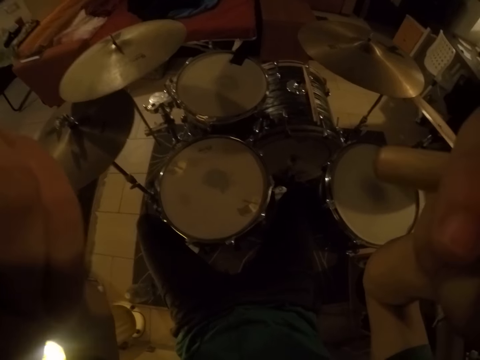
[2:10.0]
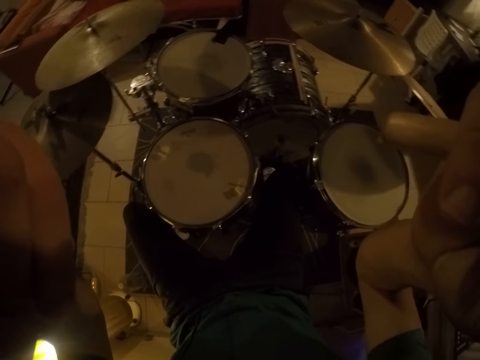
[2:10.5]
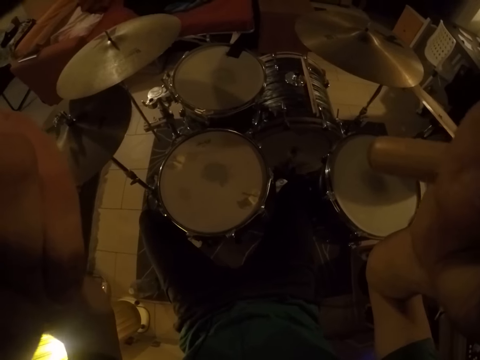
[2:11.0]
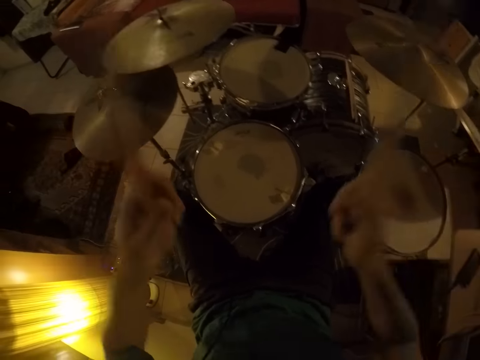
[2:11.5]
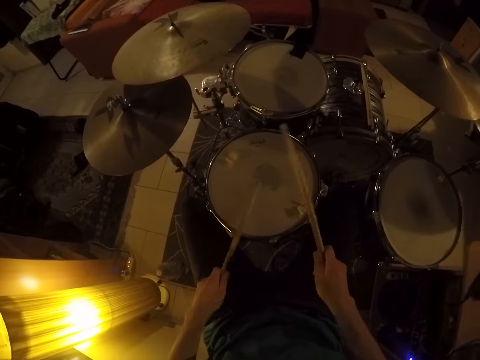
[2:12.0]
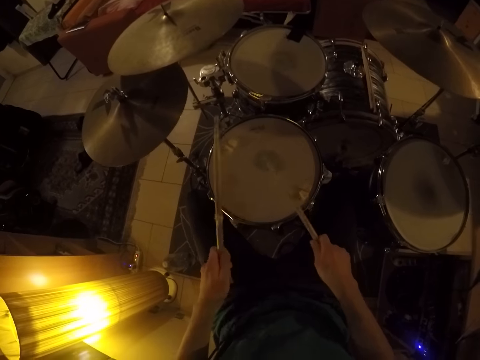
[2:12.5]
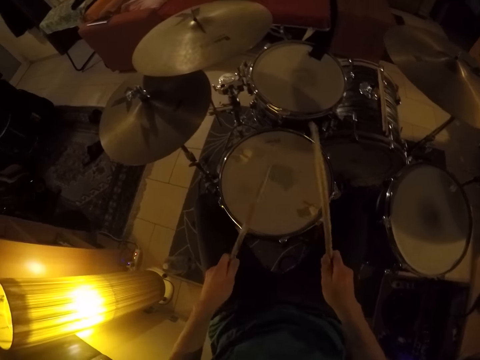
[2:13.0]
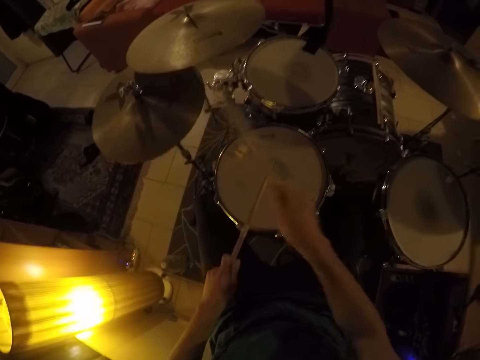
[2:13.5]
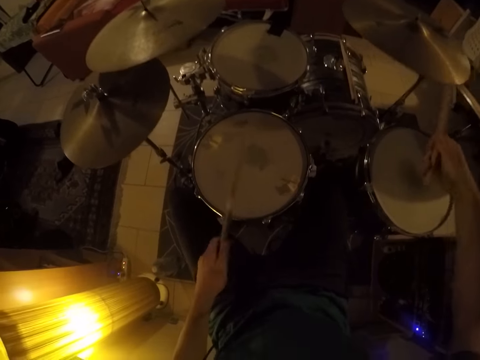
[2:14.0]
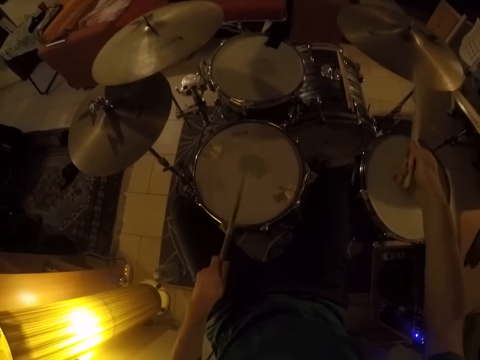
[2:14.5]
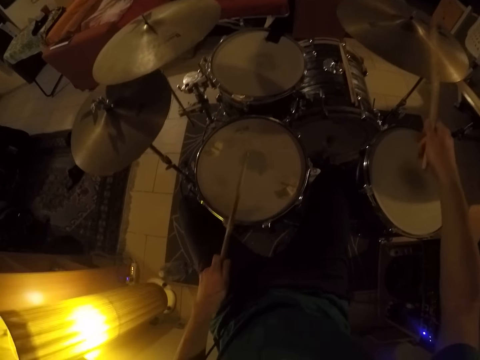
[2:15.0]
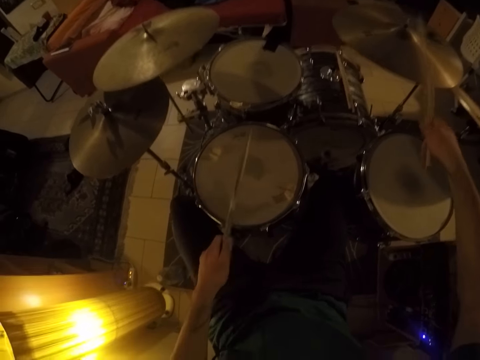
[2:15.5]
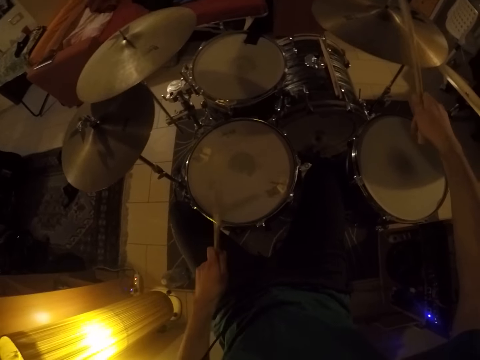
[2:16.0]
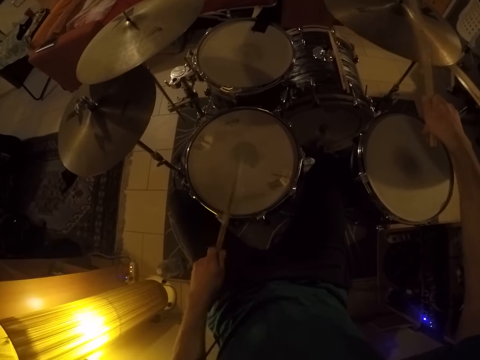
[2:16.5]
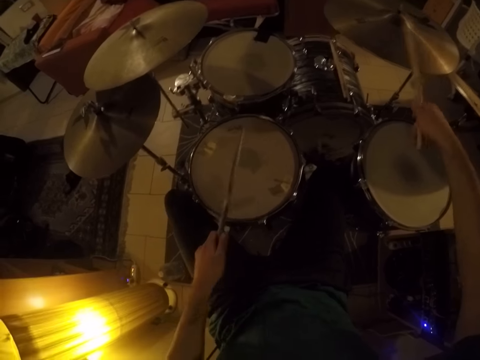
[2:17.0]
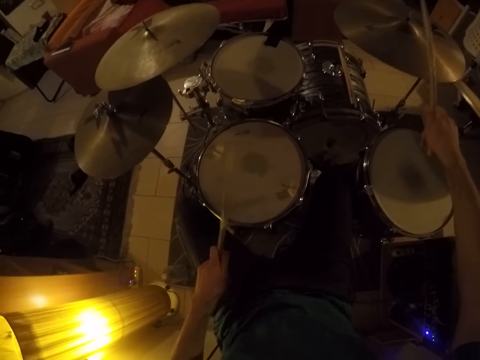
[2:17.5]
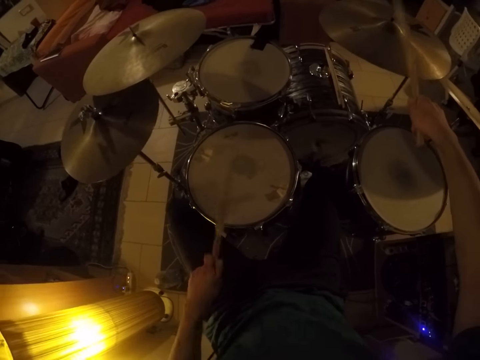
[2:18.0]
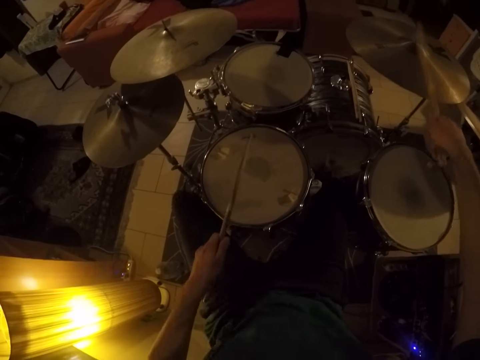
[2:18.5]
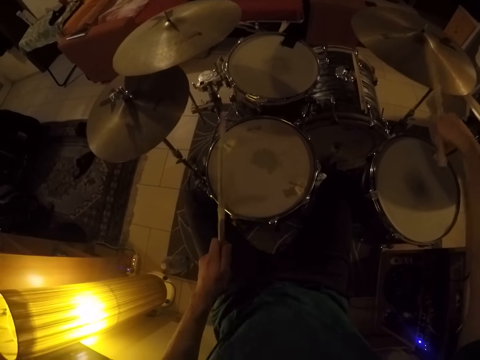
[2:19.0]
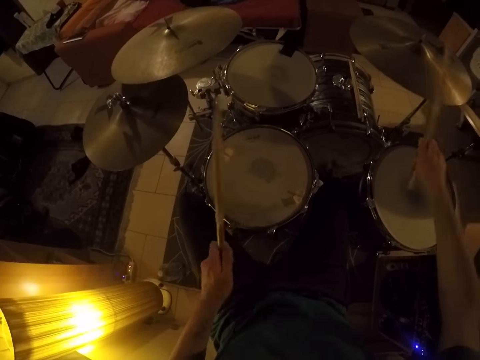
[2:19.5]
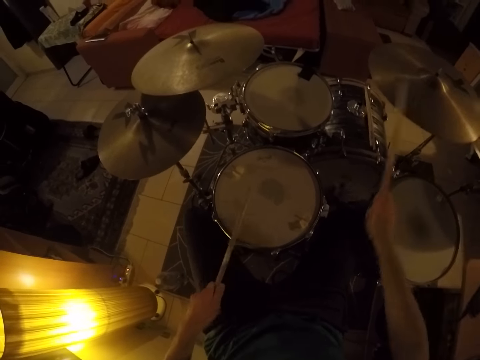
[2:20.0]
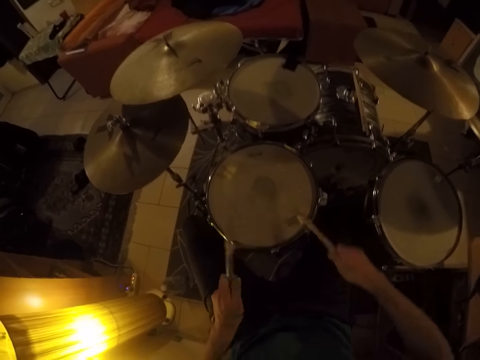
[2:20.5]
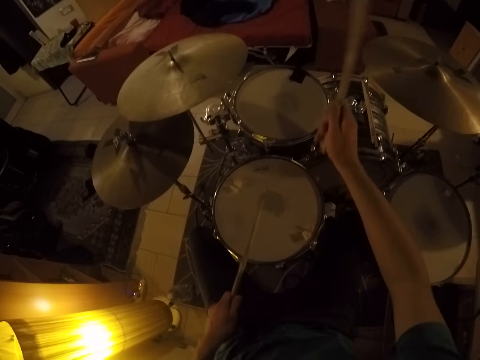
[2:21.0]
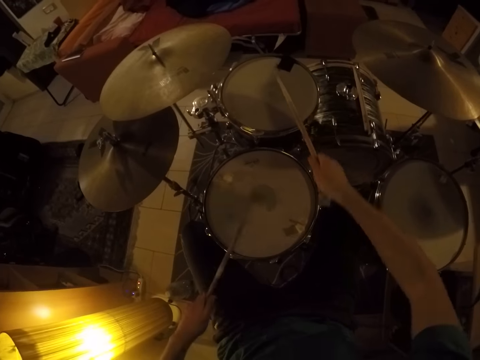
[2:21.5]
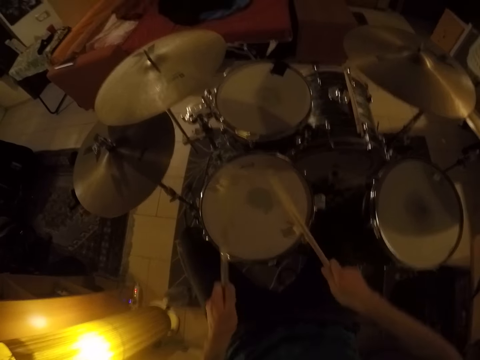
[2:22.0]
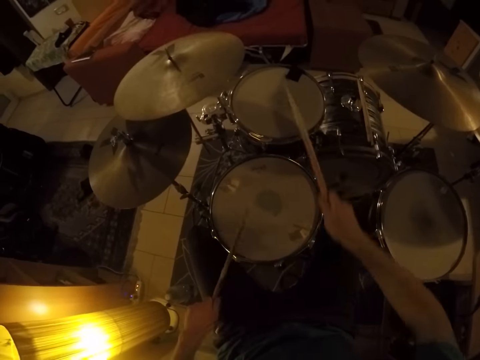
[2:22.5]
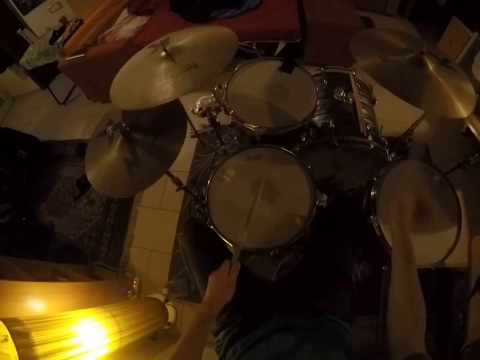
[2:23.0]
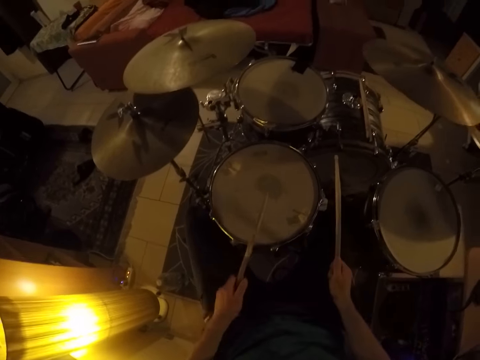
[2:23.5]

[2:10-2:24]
The camera wearer plays the drum set with the drum sticks in his left hand. He beats the drum set repeatedly.

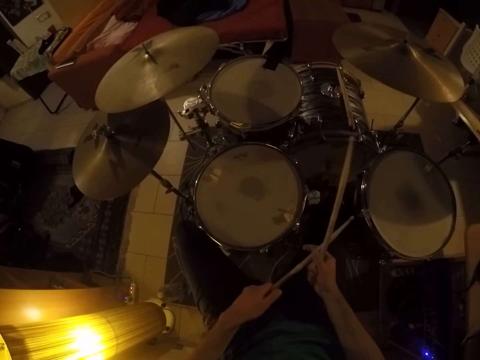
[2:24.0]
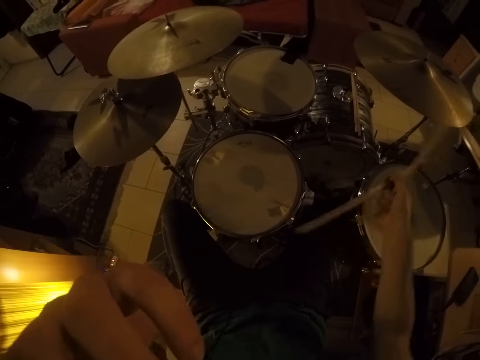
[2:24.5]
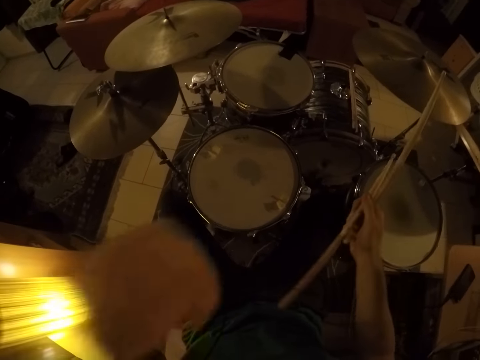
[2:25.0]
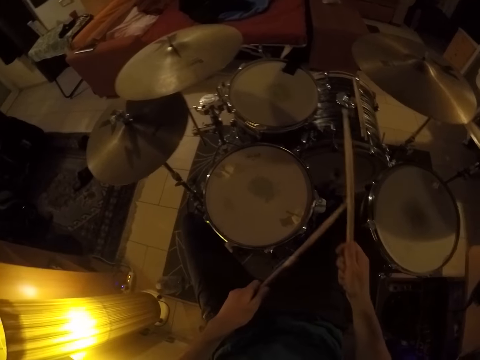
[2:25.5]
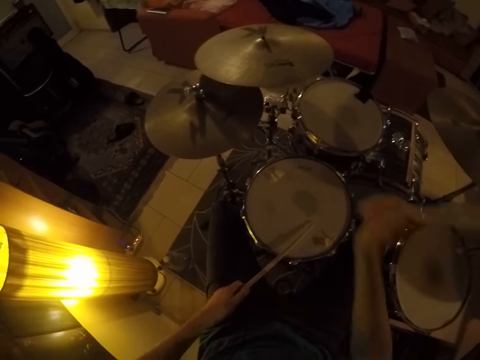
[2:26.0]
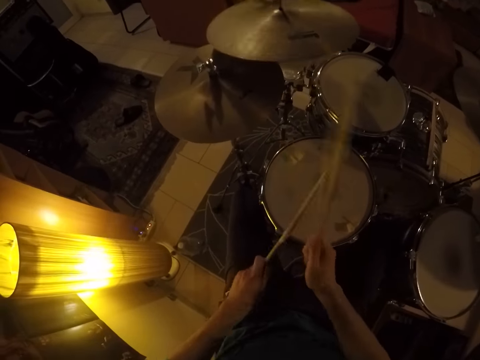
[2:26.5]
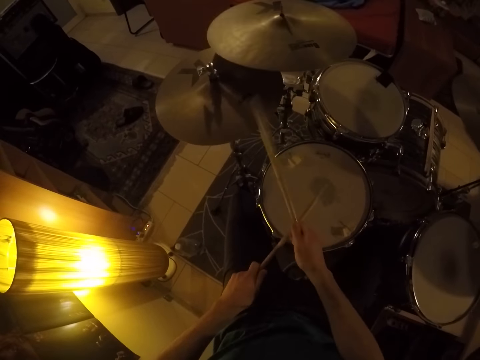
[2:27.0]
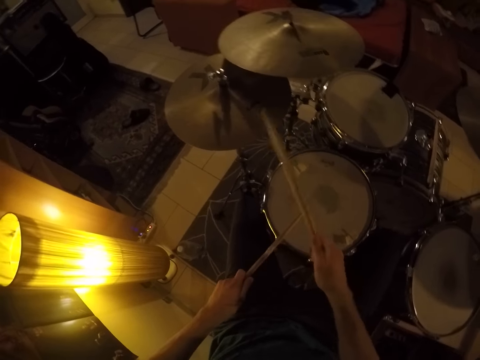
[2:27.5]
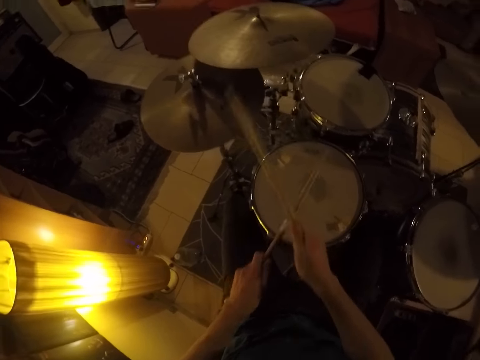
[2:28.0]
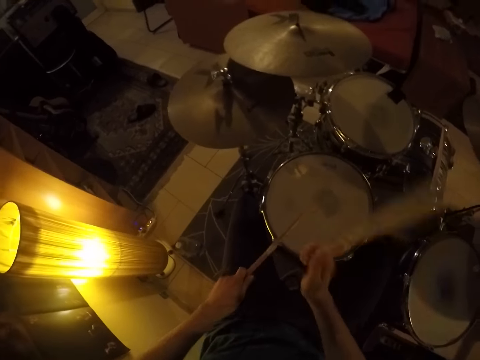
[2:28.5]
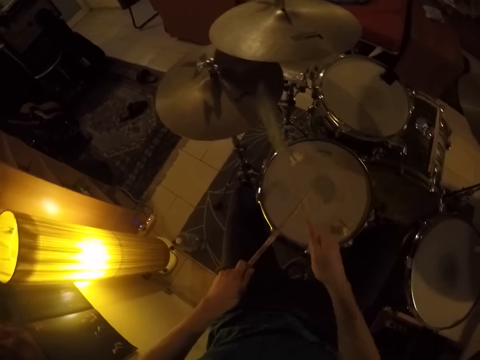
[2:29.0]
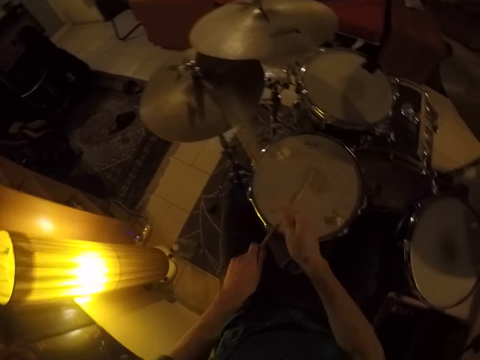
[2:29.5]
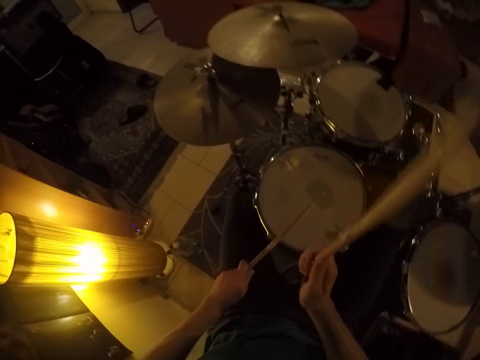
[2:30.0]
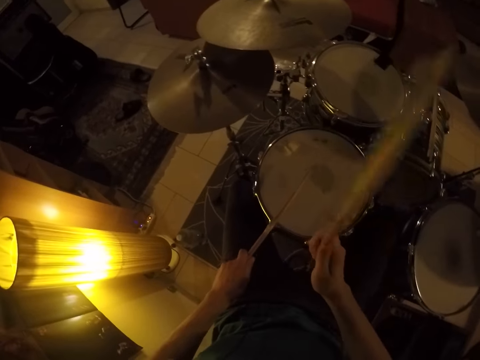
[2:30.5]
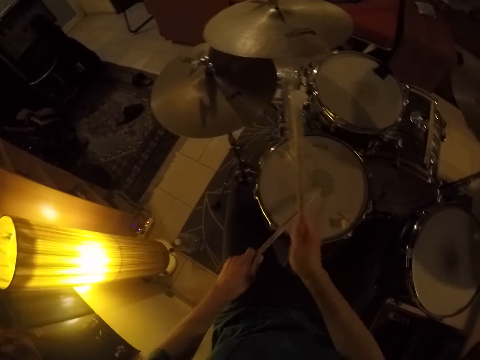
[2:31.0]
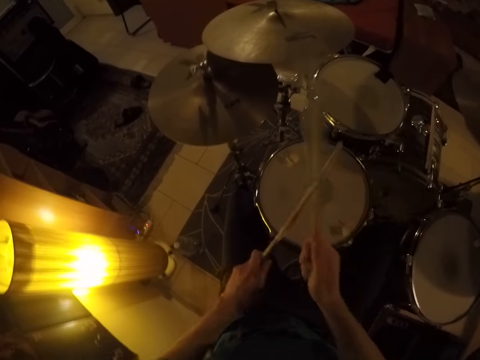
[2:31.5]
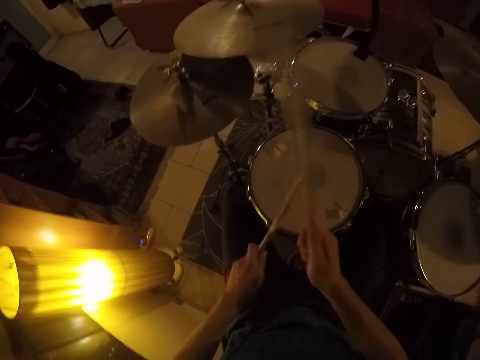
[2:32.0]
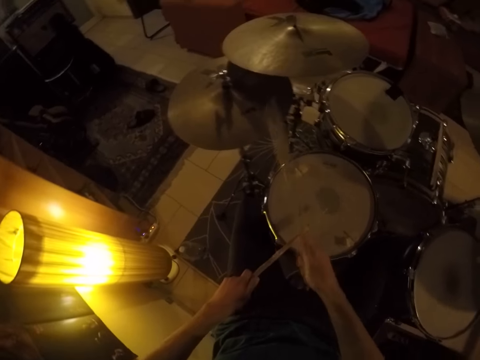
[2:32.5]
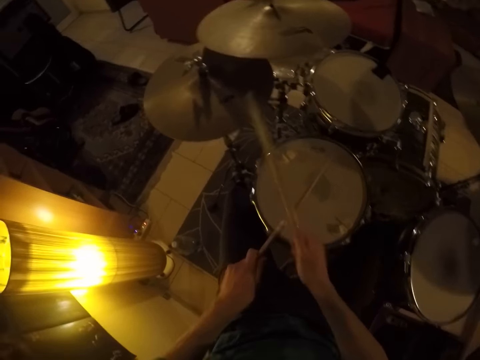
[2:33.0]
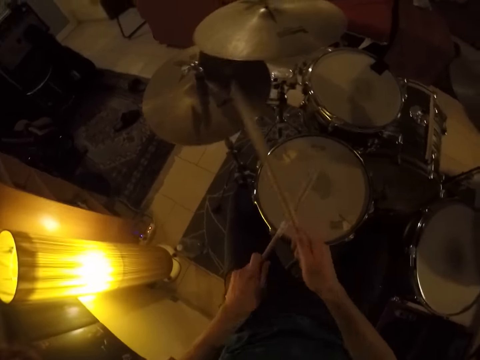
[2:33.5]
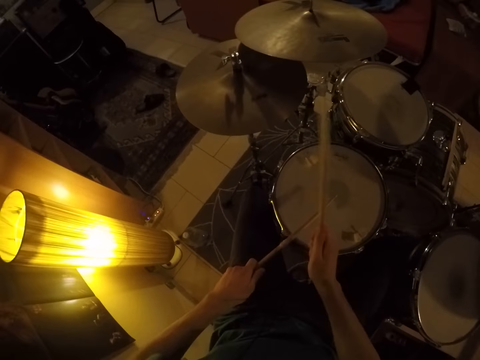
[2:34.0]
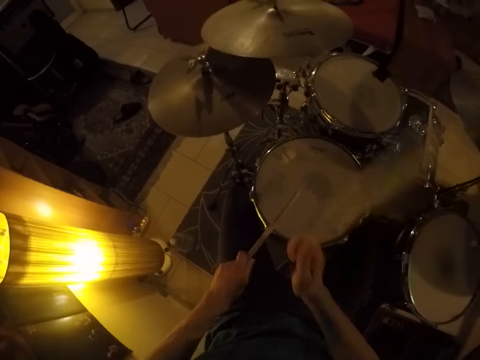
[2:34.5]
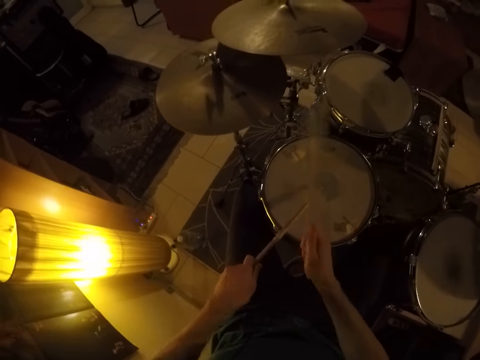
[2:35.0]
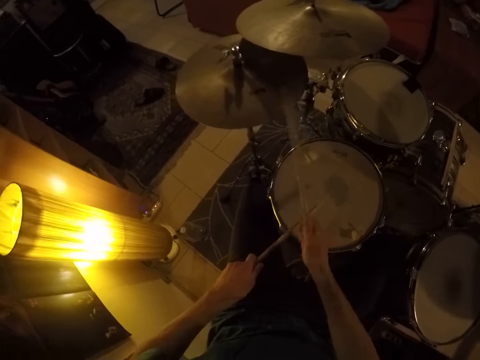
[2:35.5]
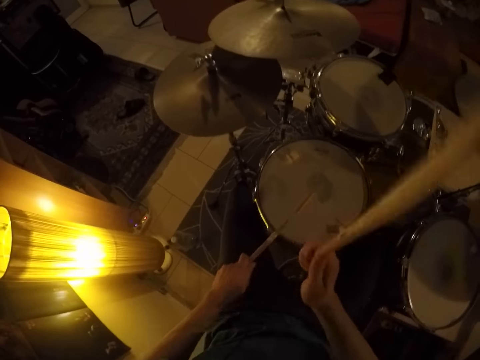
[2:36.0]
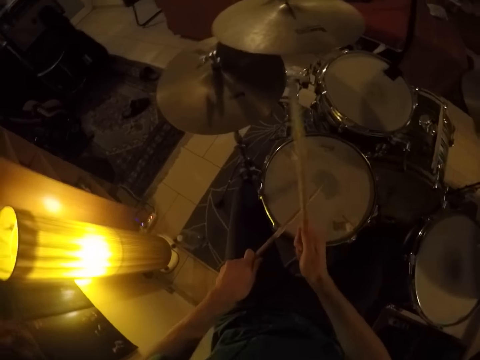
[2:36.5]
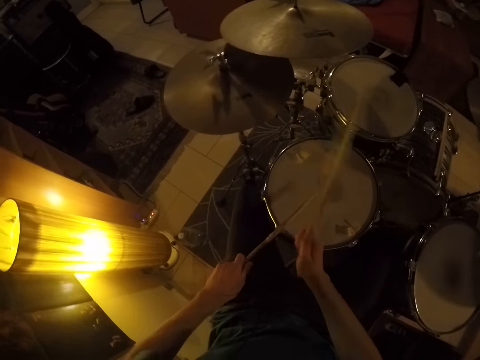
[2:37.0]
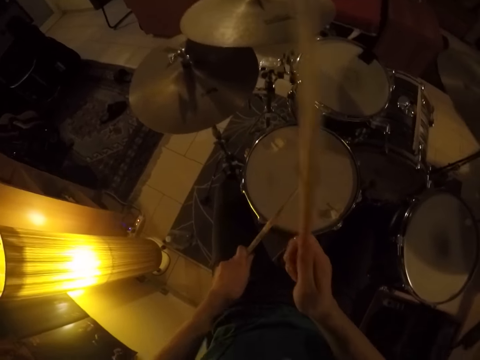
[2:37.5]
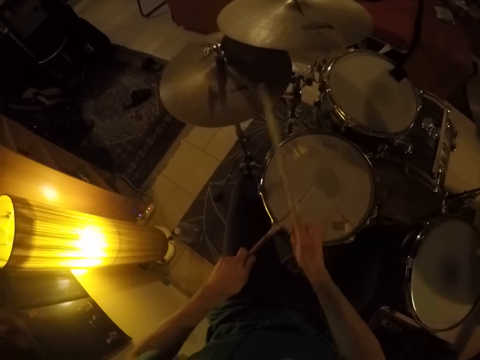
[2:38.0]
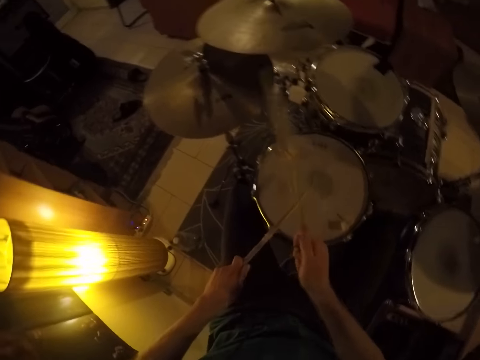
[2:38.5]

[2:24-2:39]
The camera wearer passes the drum stick from his left to right hand. He passes the drum stick from his right to left hand. He hits the drum with the drum sticks in both his hands. He beats the drum set repeatedly.
